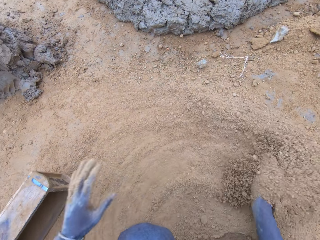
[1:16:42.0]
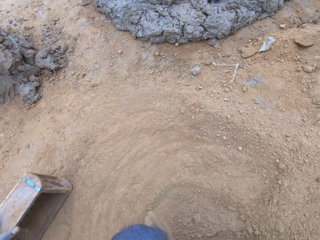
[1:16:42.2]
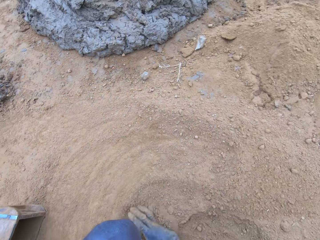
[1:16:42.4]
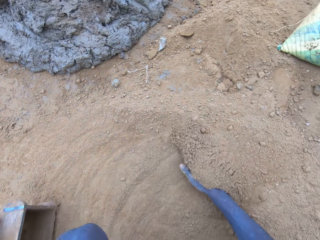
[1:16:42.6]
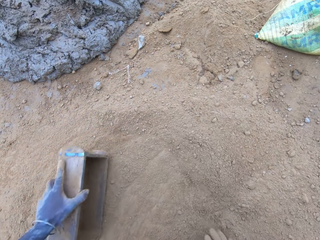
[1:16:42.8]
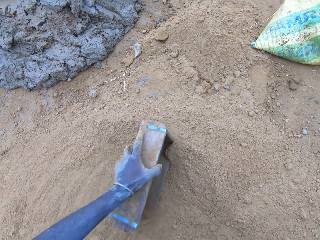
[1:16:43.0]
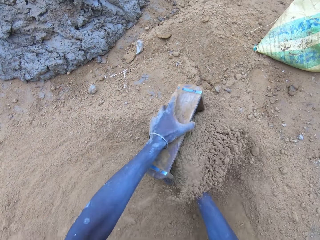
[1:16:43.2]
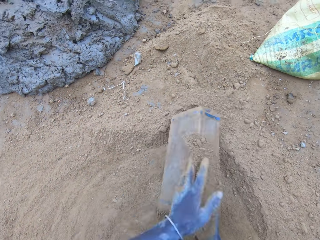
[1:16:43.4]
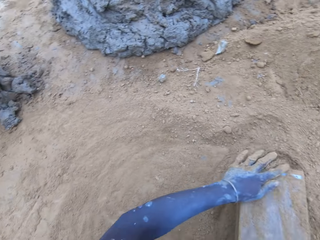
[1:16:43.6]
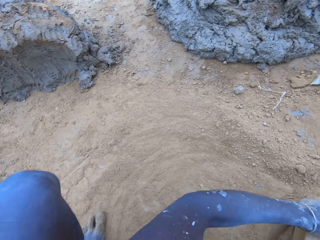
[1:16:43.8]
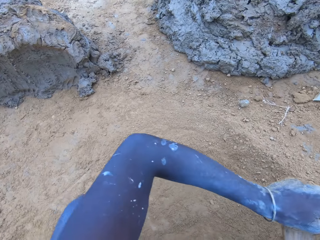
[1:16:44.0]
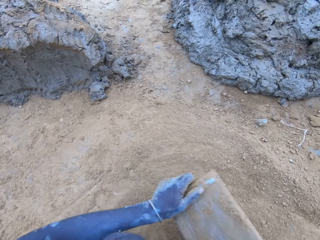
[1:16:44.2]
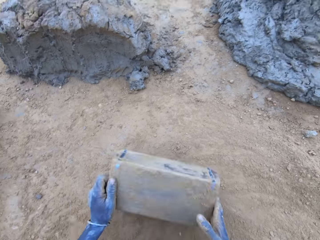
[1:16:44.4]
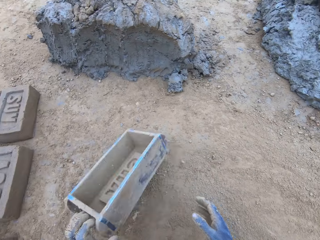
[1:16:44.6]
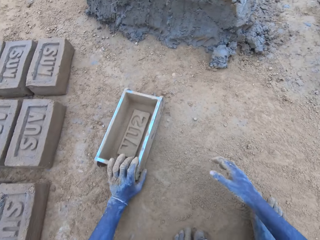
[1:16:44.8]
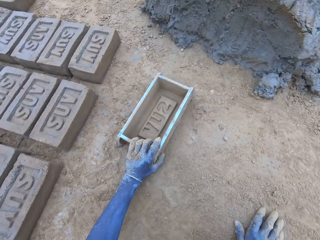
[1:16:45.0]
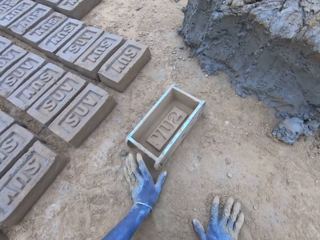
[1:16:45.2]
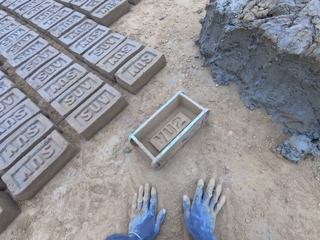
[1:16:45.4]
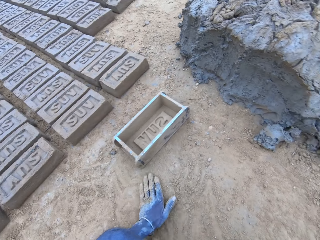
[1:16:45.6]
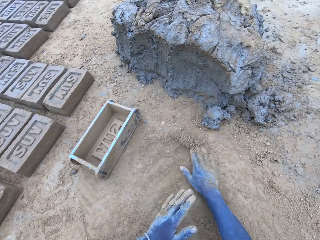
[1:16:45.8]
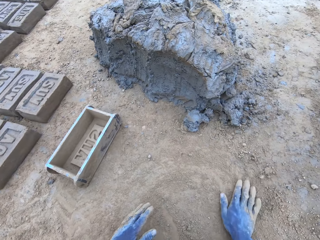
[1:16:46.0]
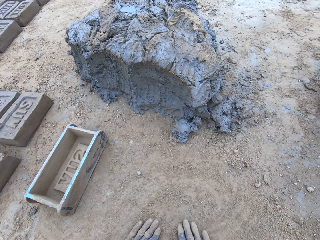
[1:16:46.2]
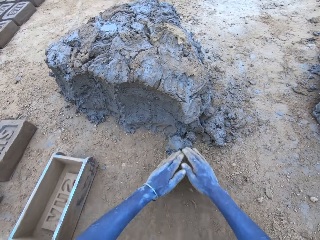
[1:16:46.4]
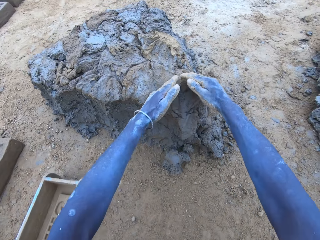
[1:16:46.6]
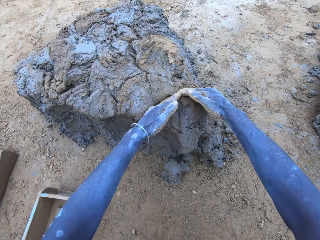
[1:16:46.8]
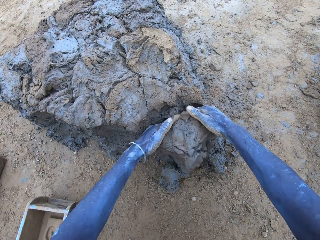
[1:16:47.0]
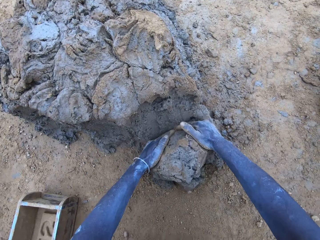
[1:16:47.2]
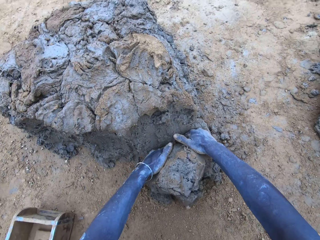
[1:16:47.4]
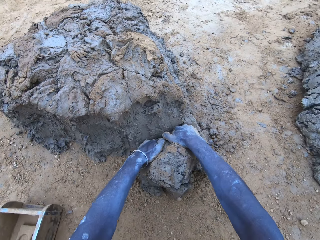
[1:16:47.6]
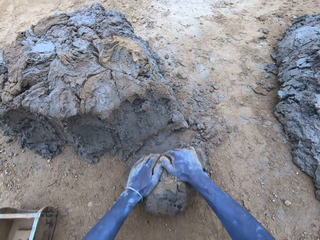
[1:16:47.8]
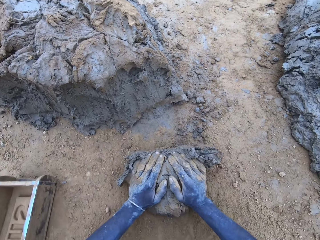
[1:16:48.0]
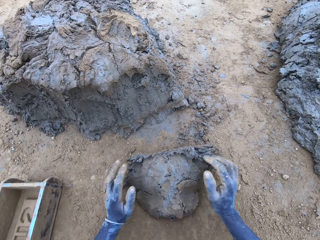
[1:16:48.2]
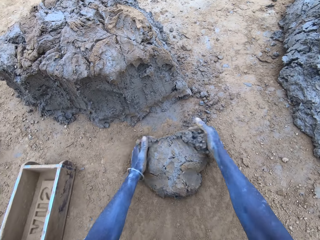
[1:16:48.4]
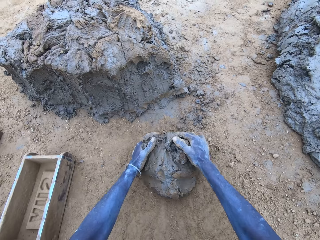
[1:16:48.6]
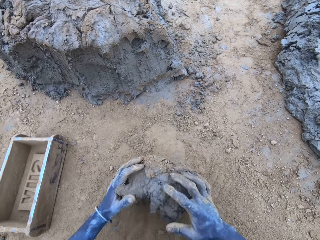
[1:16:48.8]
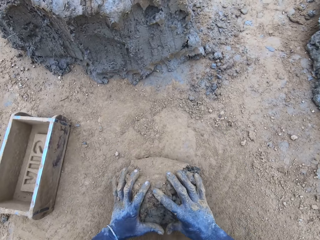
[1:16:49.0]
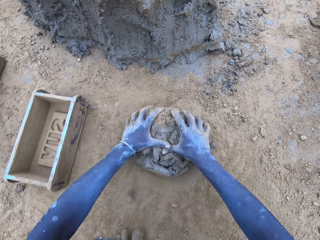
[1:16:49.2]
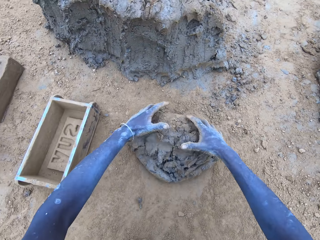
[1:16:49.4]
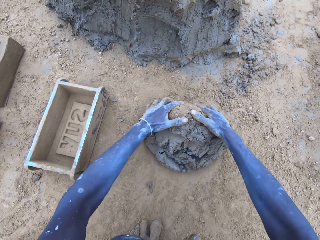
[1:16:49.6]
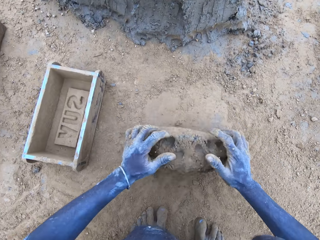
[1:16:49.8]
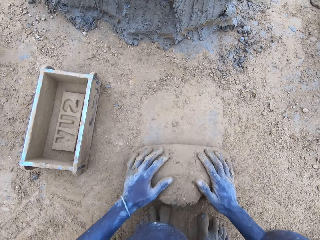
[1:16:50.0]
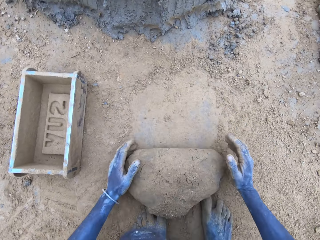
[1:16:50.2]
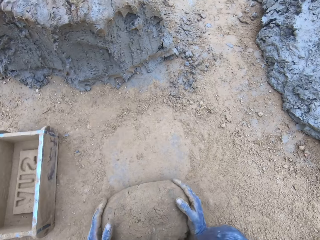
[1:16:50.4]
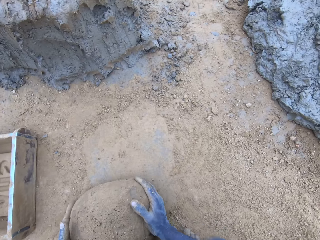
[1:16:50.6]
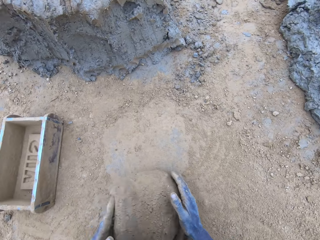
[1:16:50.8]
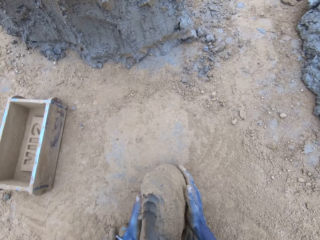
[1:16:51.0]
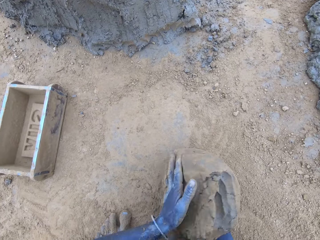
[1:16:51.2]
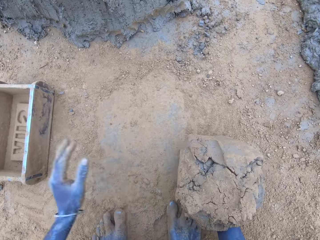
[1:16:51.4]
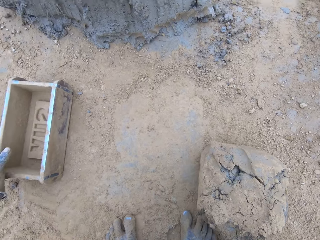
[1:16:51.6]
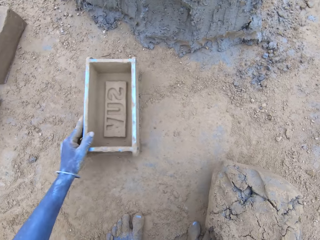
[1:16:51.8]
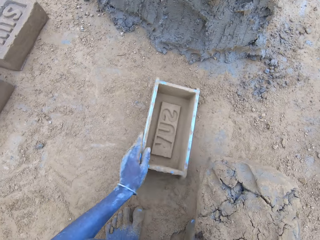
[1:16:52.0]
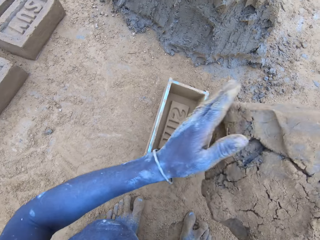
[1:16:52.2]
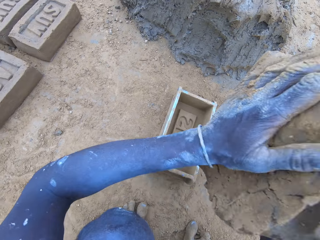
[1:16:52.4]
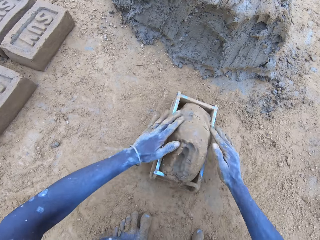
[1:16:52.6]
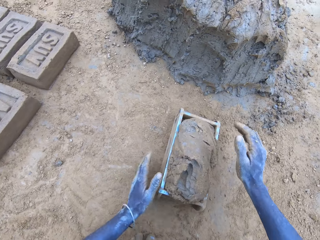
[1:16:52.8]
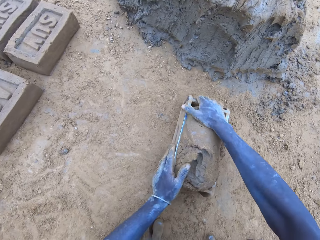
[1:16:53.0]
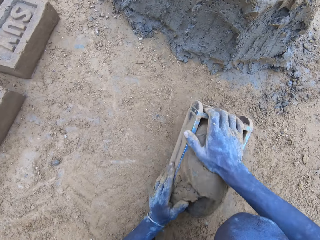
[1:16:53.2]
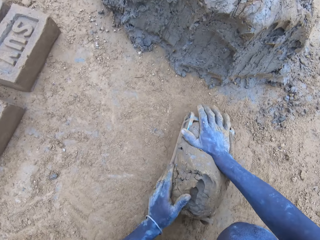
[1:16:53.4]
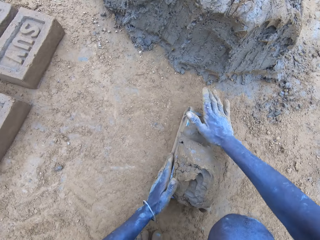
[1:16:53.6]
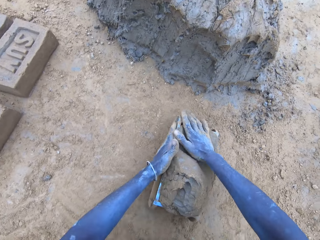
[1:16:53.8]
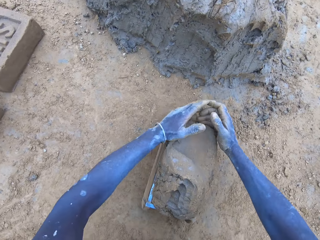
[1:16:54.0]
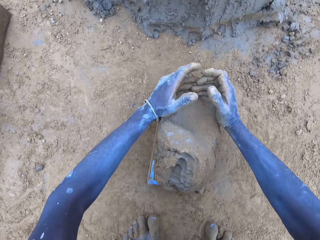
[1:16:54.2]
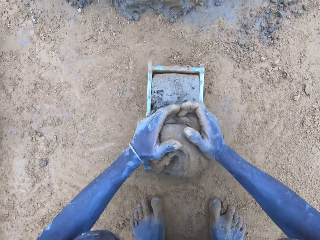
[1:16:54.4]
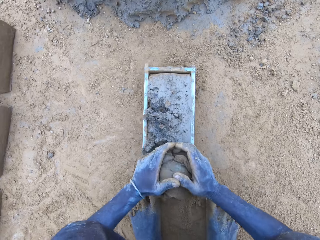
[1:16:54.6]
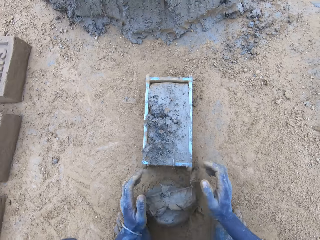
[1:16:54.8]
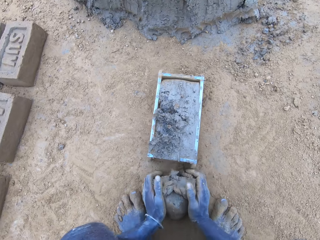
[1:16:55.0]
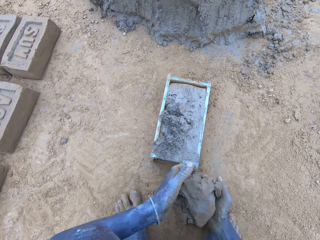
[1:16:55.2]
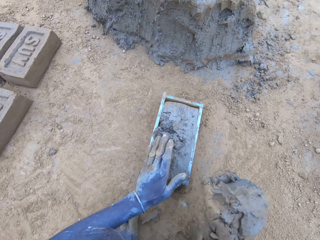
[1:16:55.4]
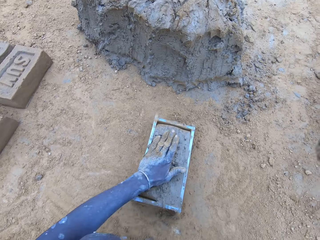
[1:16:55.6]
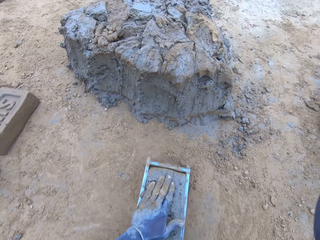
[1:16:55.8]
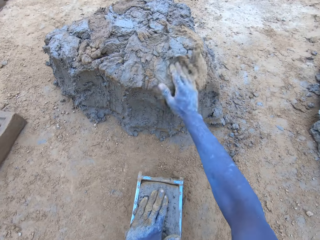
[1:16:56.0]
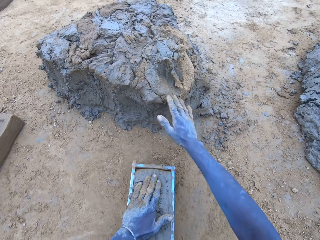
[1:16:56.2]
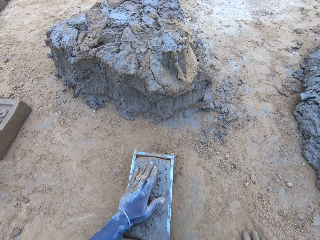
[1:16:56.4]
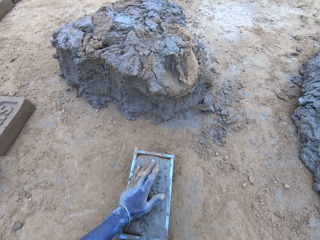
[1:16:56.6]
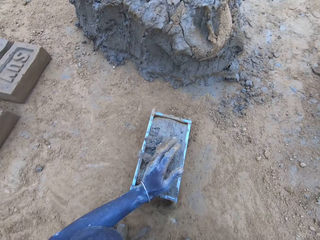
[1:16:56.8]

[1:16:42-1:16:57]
The camera wearer puts soil on the brick mold. They wipe the hands on the ground. They cut the mud. They mold the mud. They drop the mud on the brick mold. They reduce the mud and drop it.

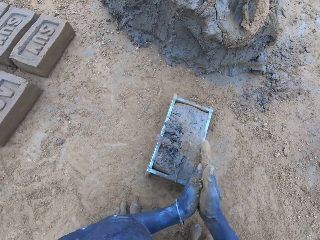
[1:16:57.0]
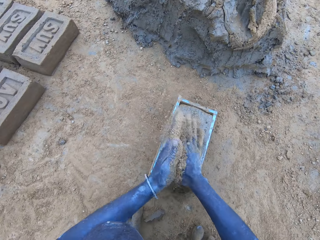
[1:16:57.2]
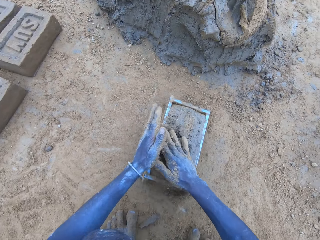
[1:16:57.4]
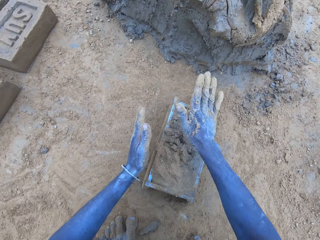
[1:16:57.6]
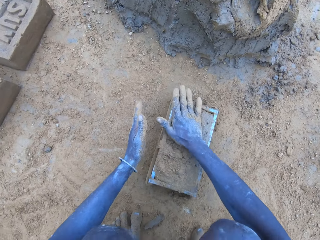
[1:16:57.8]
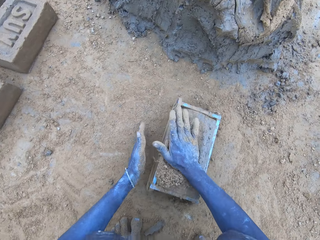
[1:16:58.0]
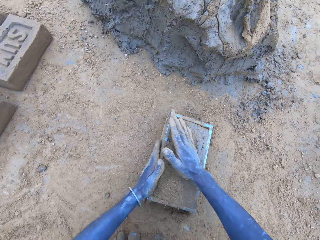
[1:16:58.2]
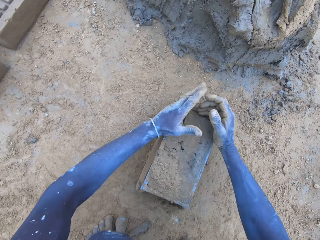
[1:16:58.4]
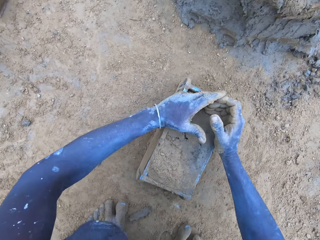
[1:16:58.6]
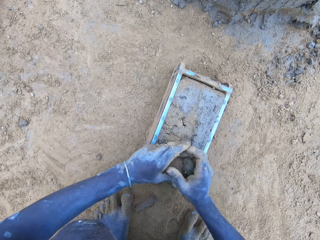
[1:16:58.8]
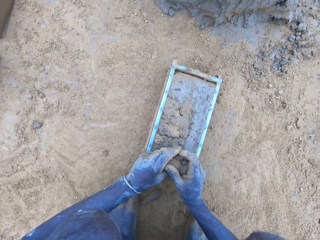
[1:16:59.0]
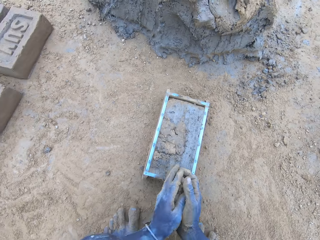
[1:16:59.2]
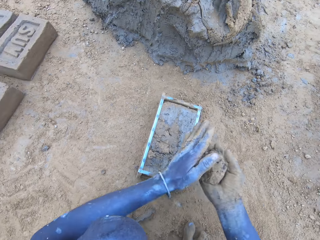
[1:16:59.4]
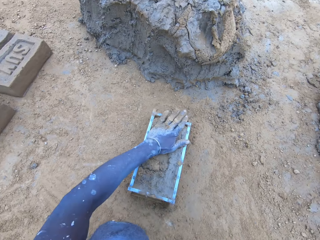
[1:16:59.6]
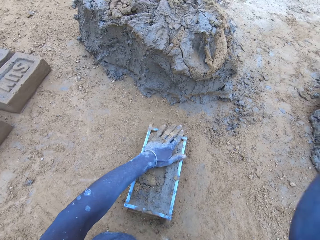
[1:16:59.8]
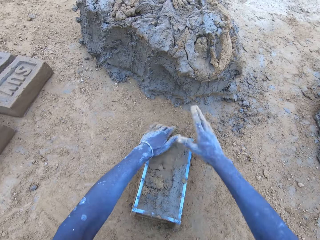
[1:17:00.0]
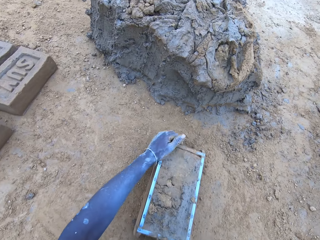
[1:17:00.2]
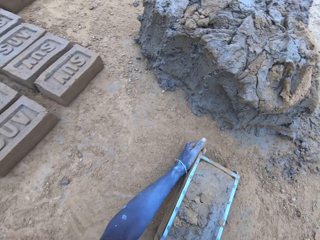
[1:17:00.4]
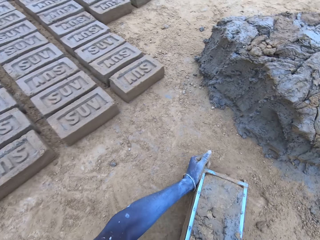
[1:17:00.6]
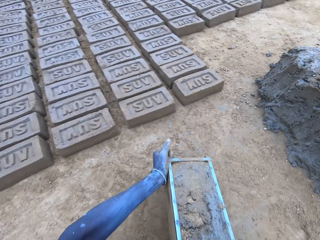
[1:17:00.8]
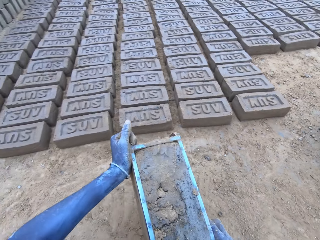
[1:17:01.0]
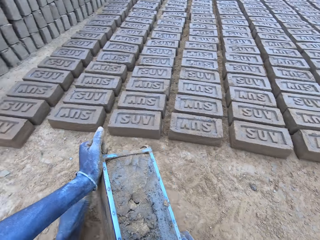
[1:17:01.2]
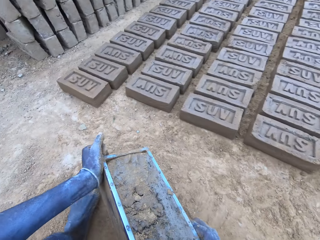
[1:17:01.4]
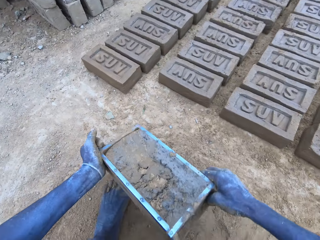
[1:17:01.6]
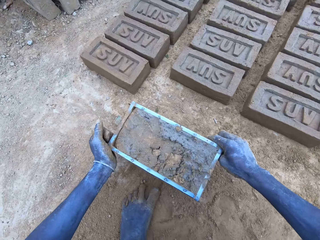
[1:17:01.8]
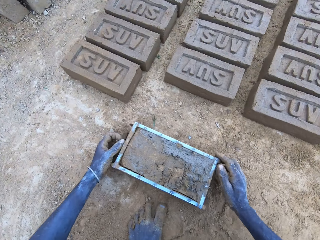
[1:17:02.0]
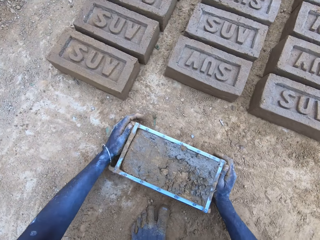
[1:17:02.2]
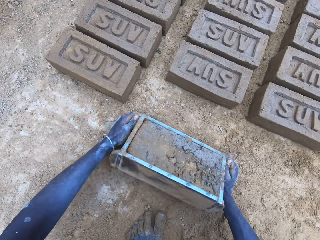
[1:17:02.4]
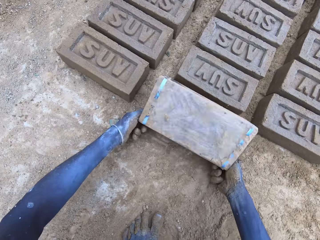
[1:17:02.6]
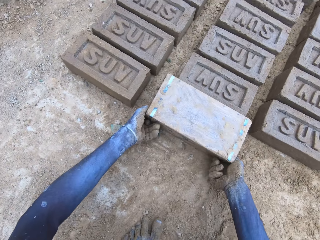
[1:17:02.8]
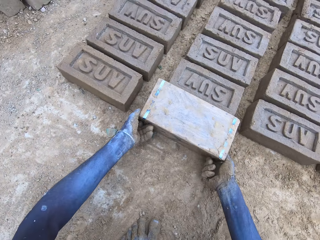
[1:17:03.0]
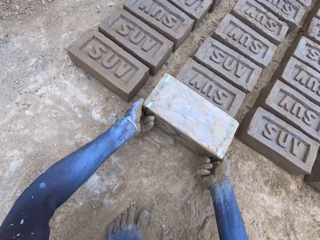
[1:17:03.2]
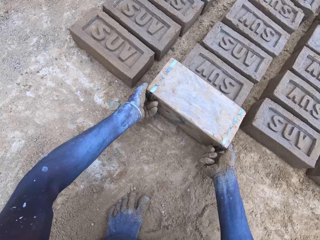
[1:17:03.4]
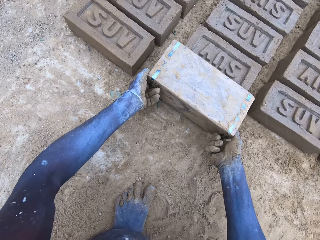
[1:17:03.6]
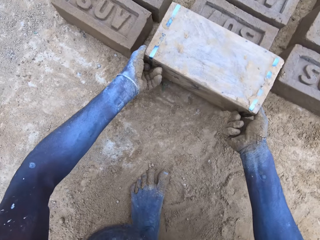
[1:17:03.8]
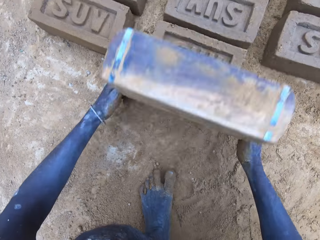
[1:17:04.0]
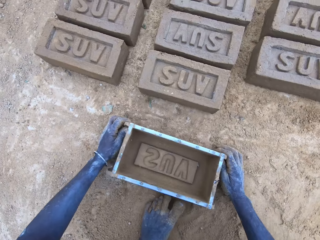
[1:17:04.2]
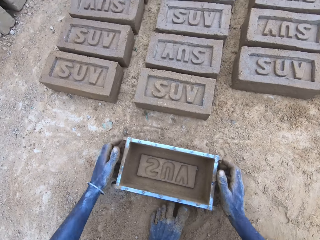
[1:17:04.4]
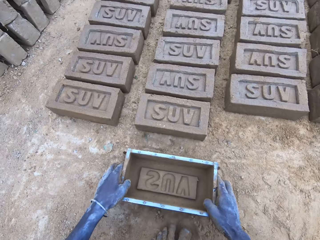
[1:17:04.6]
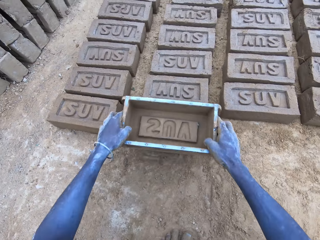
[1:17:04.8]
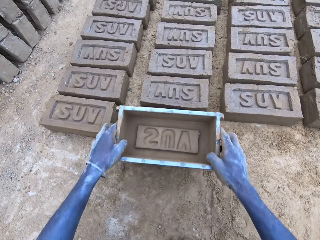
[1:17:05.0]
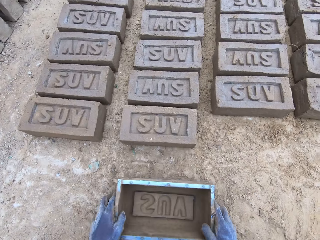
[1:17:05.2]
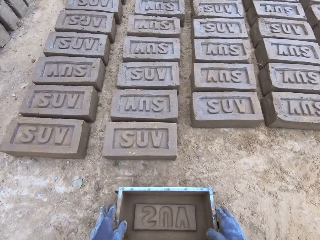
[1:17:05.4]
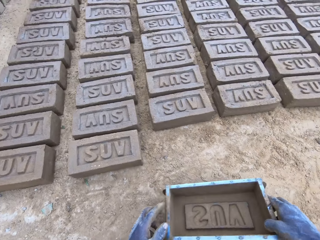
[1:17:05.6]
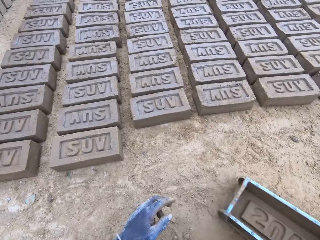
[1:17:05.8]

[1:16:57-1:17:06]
The camera wearer puts the brick on the ground.
